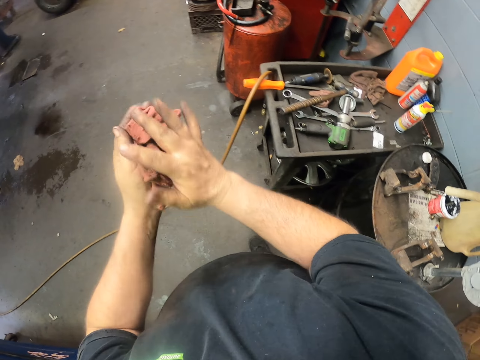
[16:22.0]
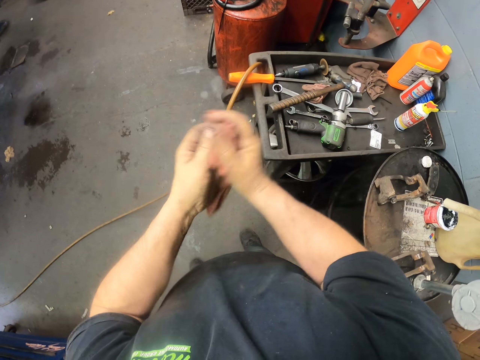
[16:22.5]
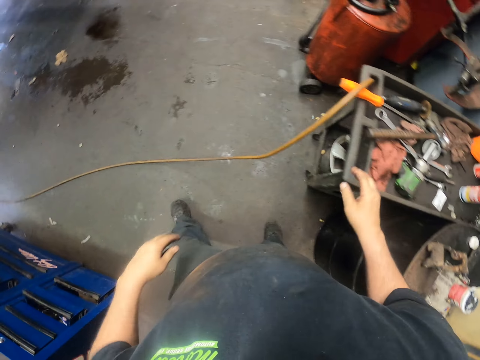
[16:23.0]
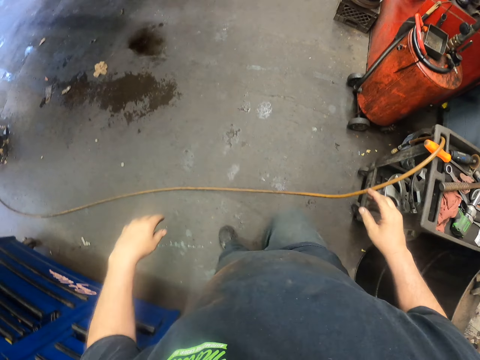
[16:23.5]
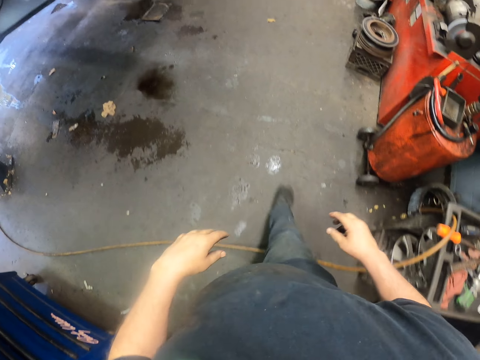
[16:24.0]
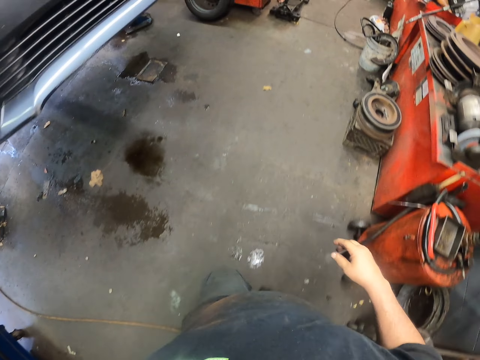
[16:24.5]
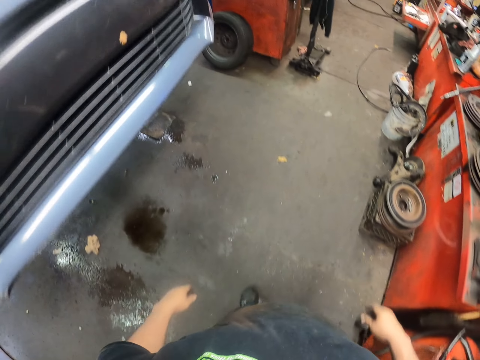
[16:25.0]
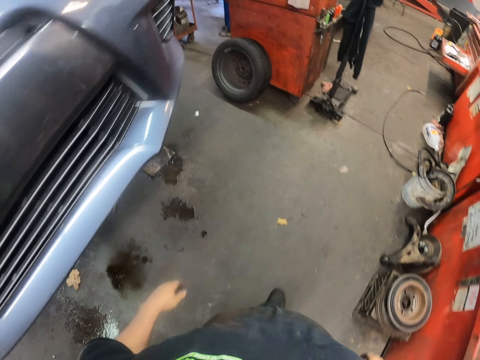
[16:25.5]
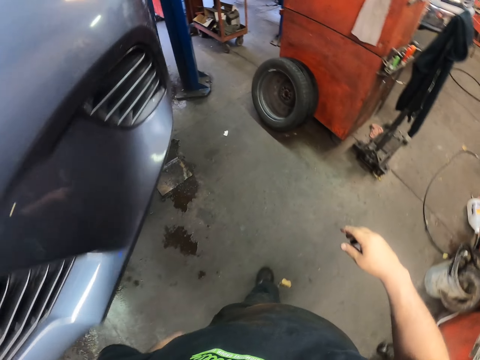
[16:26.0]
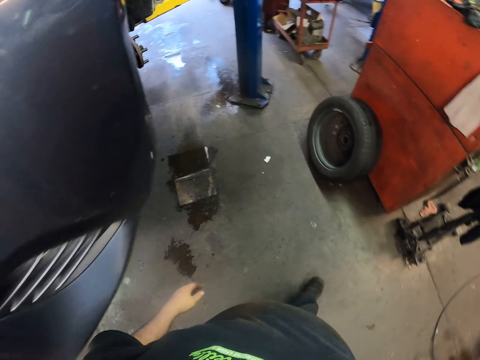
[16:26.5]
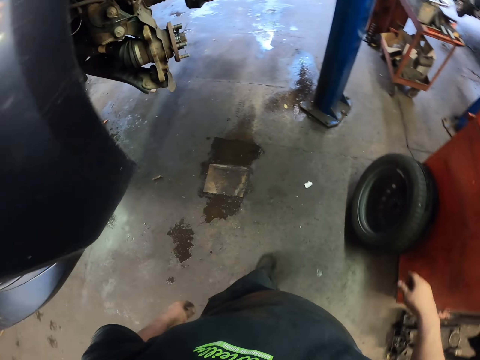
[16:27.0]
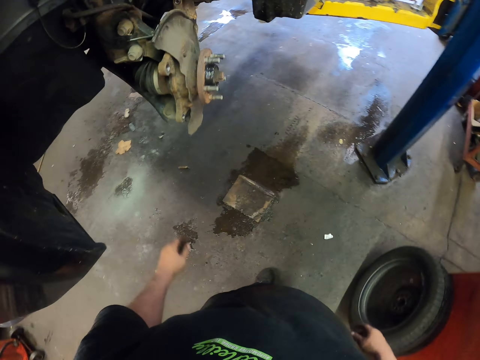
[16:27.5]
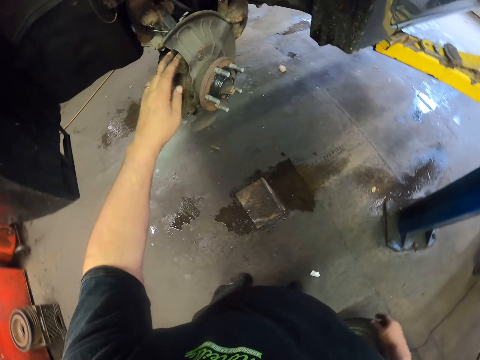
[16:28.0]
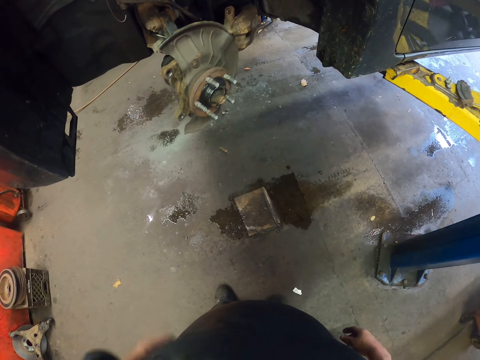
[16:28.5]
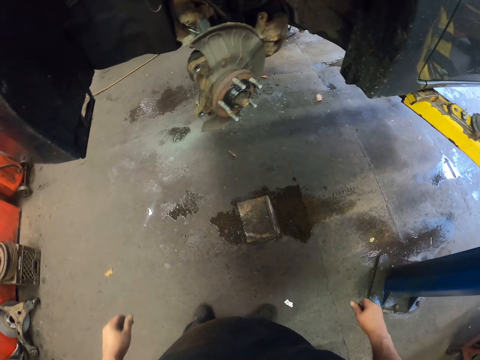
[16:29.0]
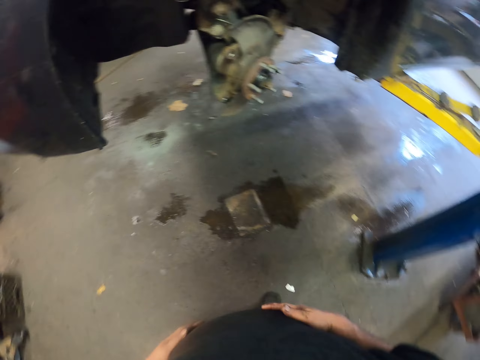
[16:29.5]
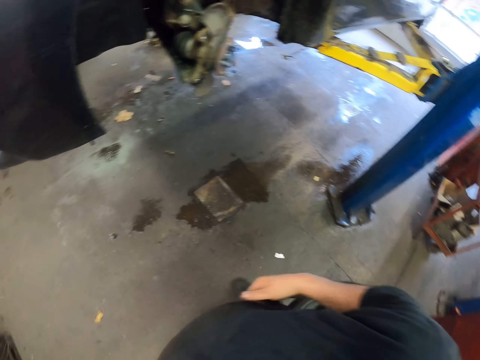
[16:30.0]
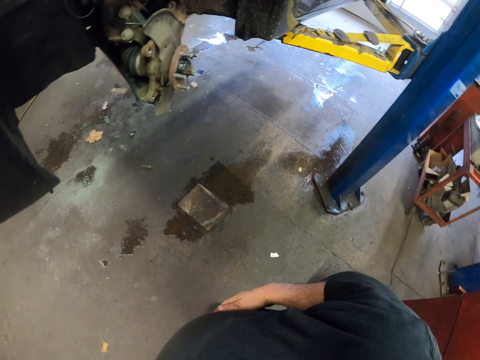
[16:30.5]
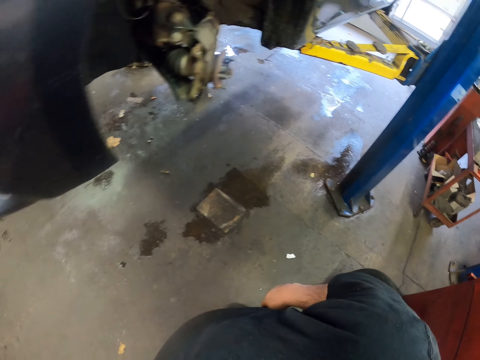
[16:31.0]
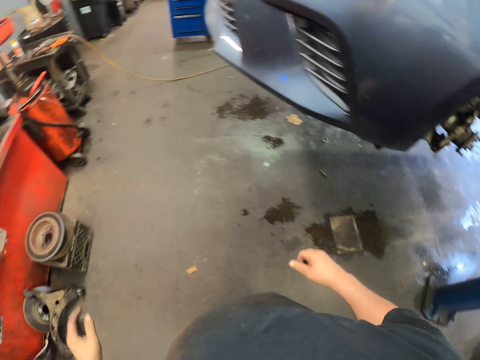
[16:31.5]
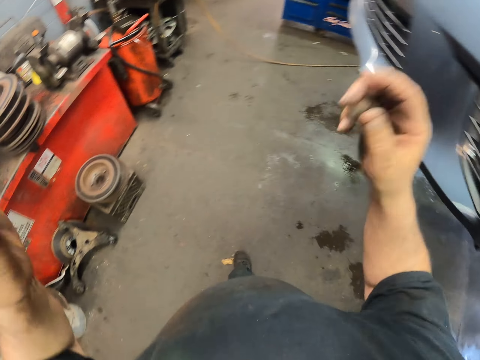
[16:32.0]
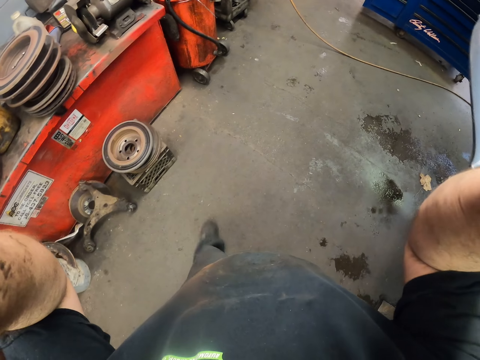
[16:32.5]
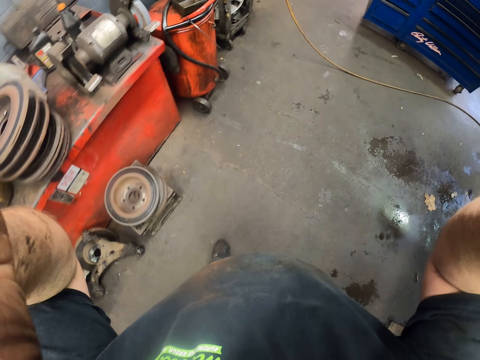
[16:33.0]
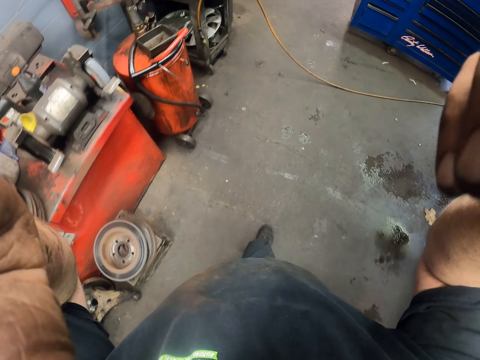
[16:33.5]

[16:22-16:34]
The camera wearer throws the cloth on the tray. They walk in the garage. They check the wheel bearing. They lift hands up.
